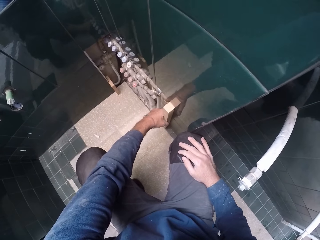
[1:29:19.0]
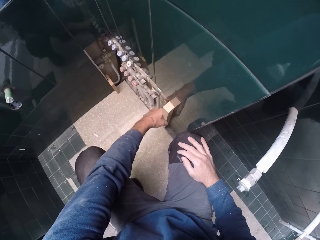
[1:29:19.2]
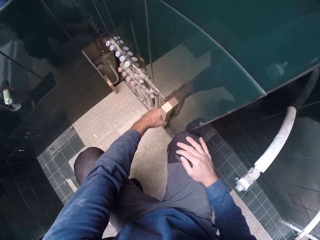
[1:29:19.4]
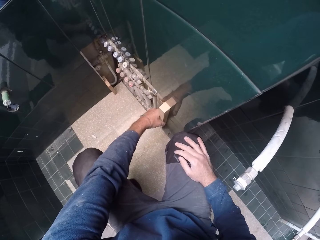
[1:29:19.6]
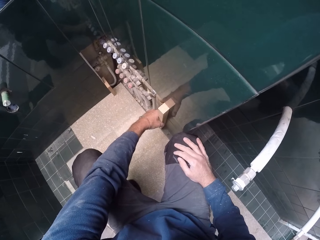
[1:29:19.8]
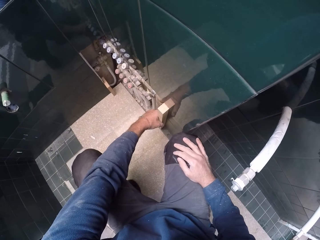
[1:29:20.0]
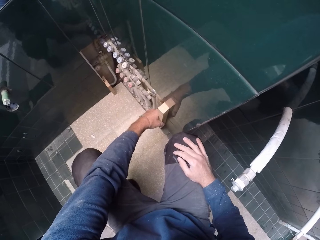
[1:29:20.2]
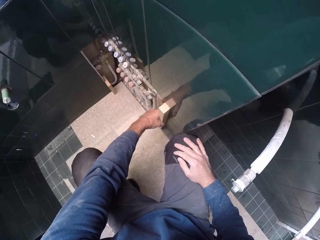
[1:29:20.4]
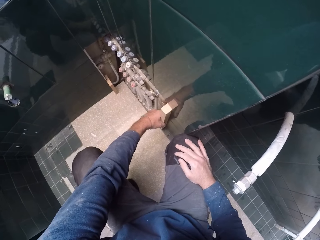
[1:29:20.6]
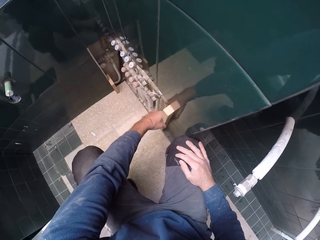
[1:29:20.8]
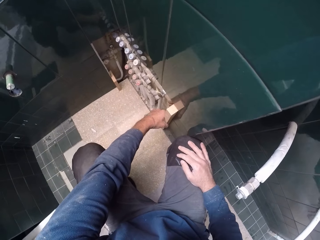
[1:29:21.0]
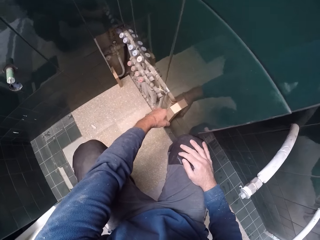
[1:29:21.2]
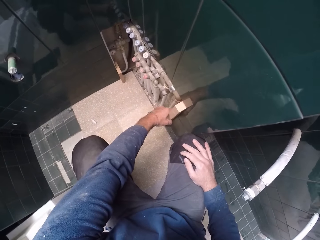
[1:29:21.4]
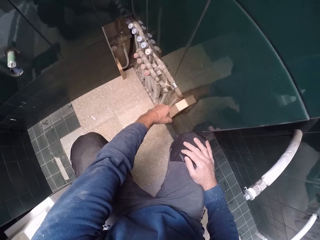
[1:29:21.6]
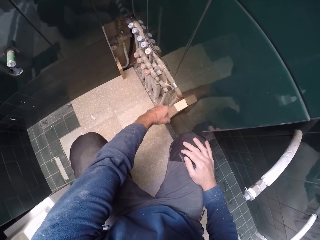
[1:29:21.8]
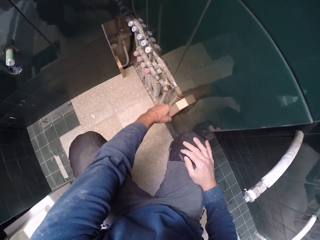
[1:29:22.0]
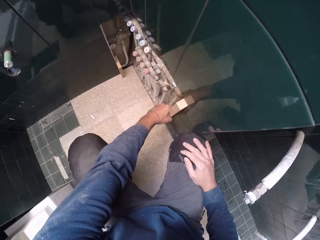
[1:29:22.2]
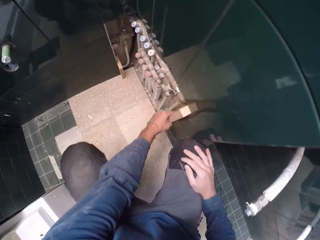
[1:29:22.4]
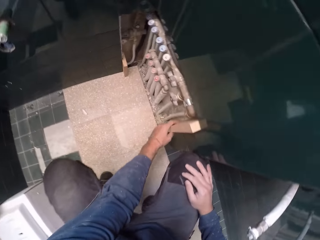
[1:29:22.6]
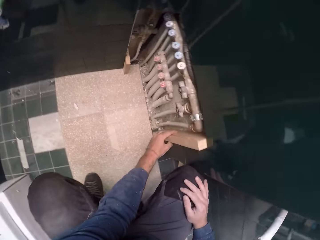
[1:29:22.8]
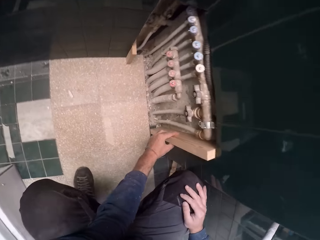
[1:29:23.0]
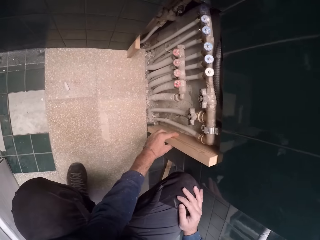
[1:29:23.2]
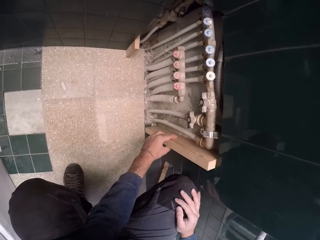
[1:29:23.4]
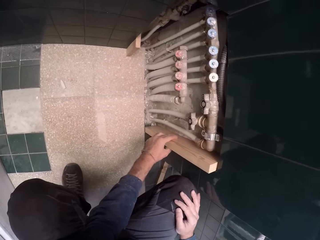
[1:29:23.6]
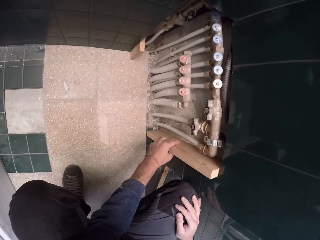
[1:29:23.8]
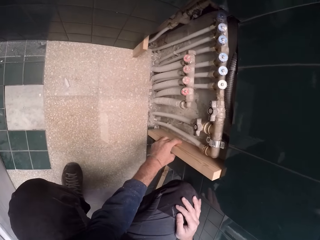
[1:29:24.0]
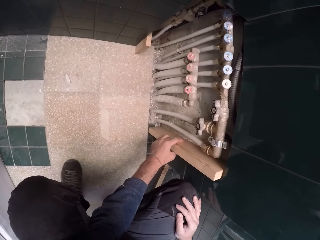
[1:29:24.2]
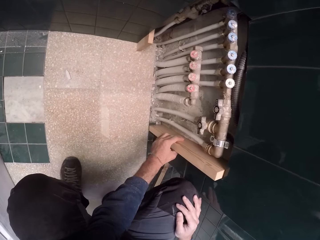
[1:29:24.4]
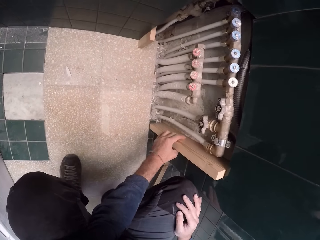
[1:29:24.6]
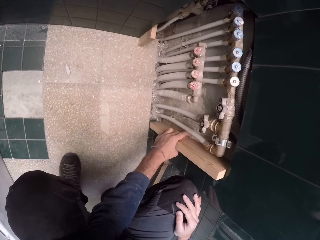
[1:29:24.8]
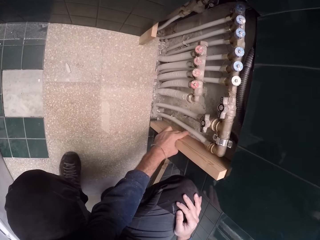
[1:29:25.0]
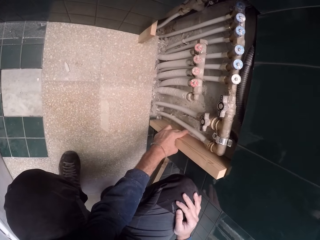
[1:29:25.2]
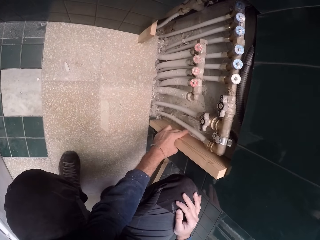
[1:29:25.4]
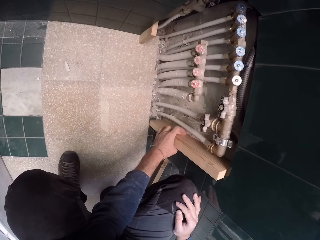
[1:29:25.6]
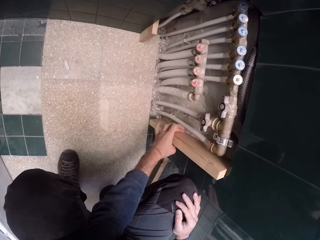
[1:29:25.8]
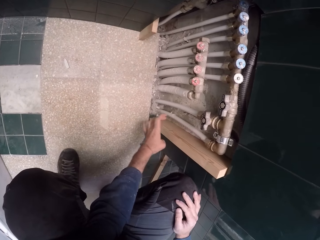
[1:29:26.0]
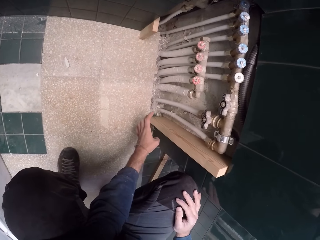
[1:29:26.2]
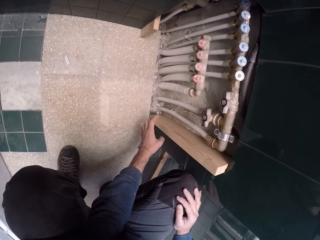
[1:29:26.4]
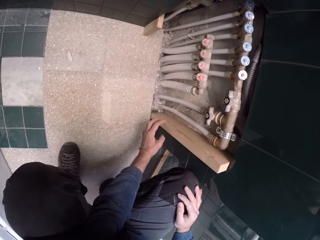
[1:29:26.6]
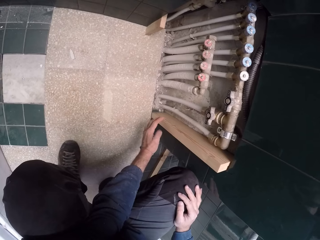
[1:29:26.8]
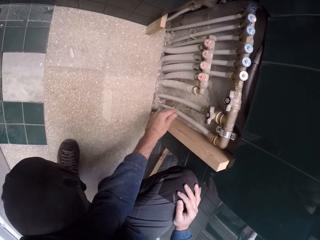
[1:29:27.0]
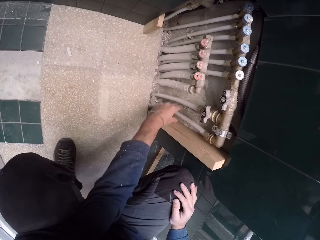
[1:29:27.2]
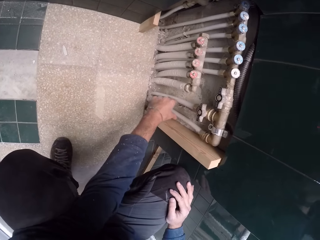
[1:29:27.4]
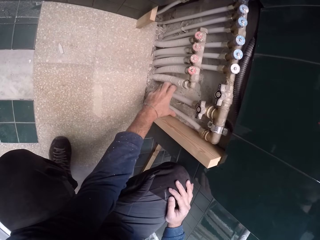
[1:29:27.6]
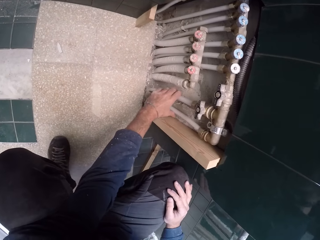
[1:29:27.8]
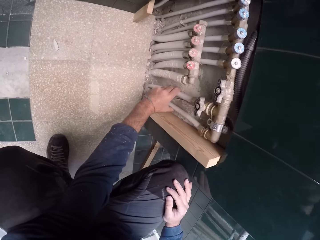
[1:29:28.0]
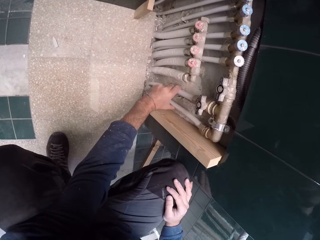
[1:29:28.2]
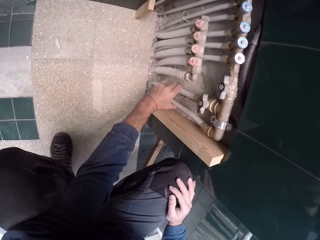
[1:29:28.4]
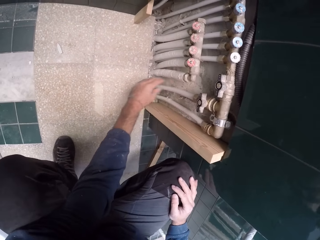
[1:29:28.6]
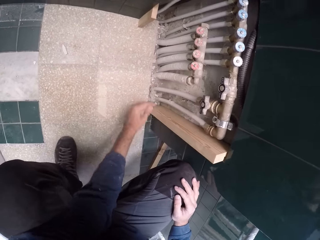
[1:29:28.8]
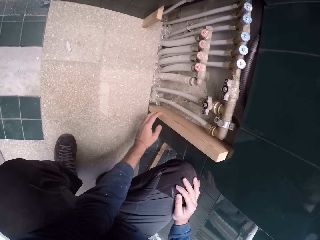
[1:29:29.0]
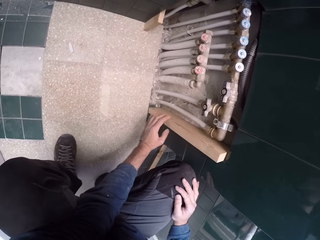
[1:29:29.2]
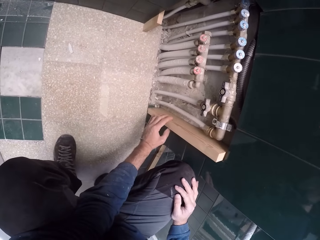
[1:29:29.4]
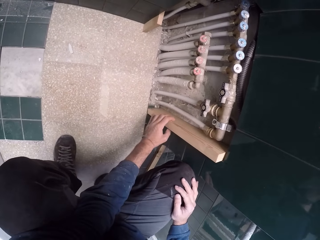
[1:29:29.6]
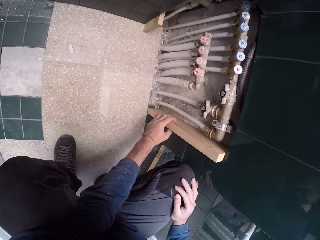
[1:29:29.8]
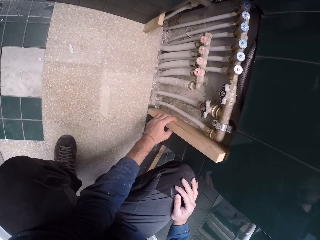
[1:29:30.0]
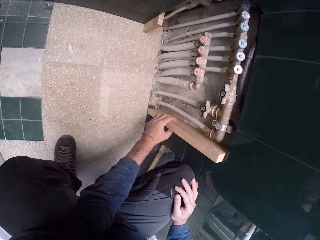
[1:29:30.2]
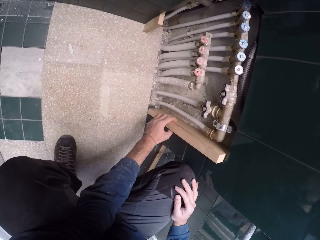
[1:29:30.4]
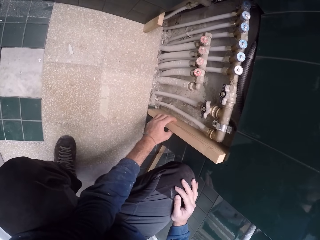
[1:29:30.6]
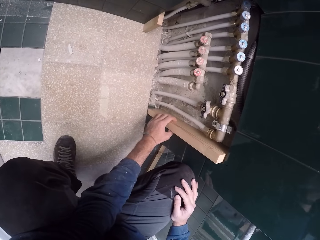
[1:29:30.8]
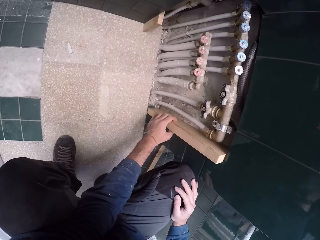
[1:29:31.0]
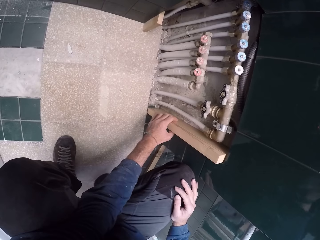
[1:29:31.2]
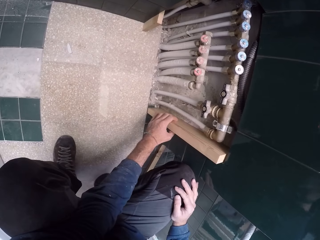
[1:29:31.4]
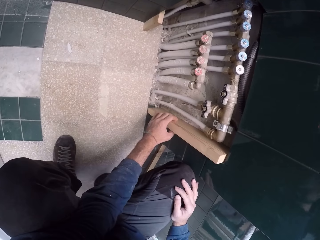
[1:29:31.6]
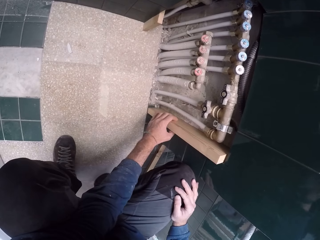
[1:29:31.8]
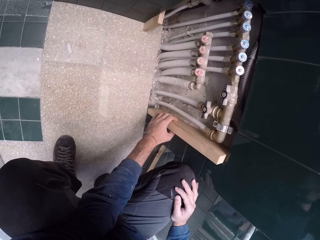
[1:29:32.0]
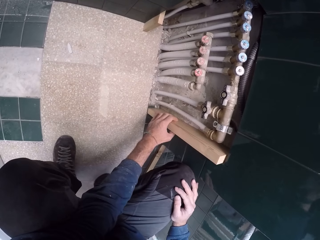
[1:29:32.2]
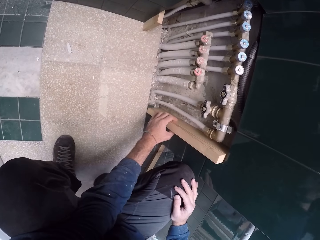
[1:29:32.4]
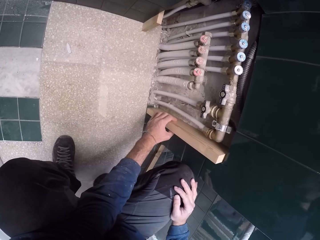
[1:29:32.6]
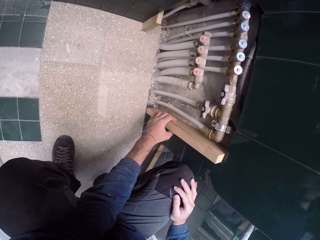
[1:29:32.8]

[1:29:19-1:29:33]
The camera wearer adjusts the position of the block of wood. He stares at the block of wood. He touches some pipes in the wall with his left hand. He adjusts the plank in the wall with his left hand. He holds the block of wood and stares at the block of wood.

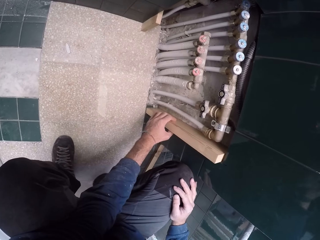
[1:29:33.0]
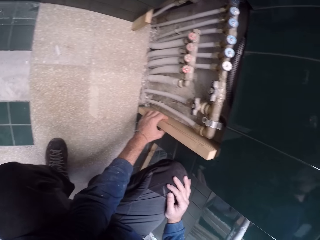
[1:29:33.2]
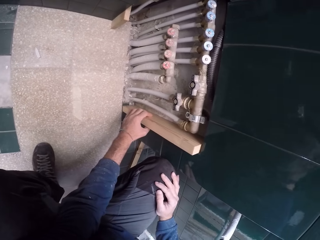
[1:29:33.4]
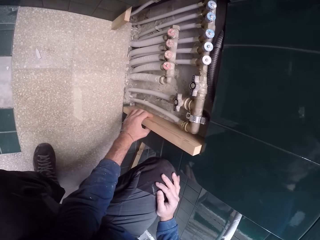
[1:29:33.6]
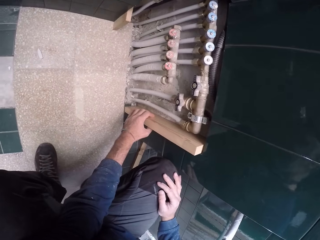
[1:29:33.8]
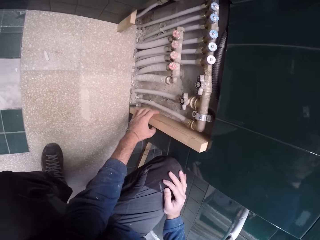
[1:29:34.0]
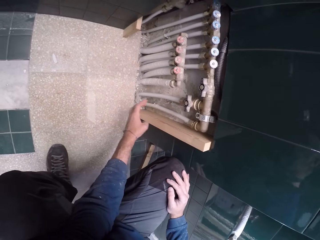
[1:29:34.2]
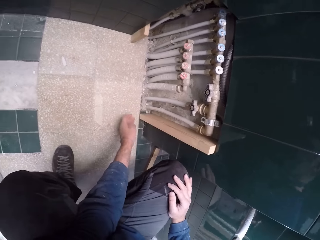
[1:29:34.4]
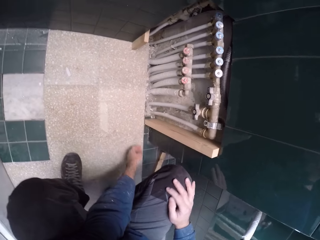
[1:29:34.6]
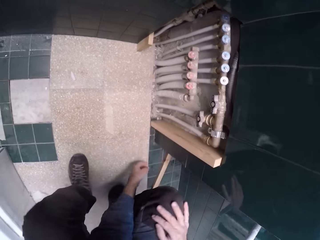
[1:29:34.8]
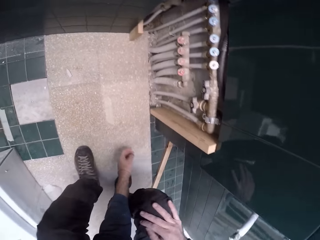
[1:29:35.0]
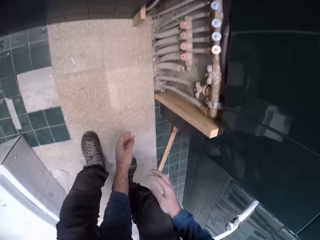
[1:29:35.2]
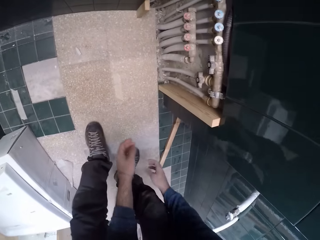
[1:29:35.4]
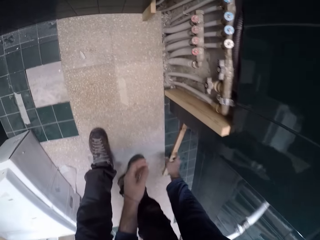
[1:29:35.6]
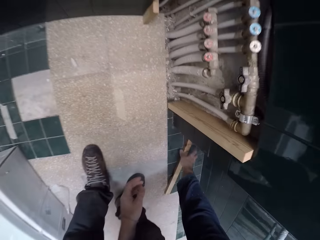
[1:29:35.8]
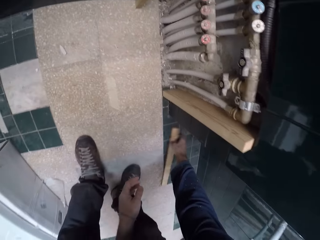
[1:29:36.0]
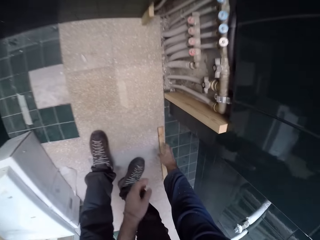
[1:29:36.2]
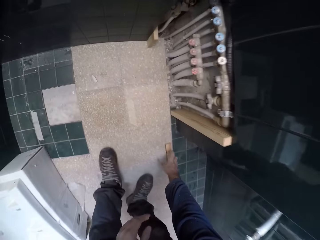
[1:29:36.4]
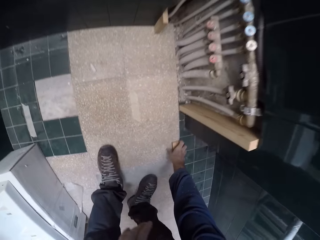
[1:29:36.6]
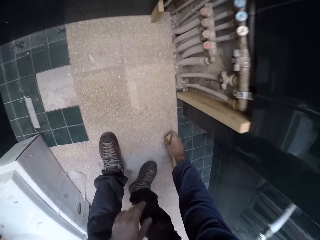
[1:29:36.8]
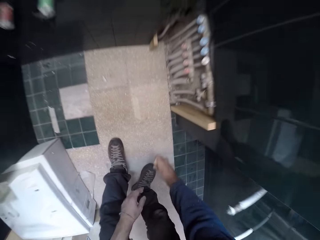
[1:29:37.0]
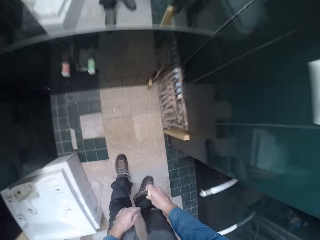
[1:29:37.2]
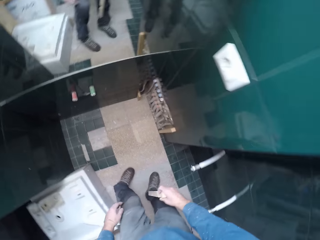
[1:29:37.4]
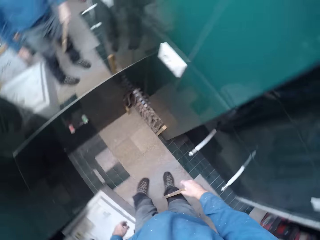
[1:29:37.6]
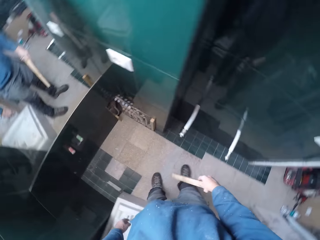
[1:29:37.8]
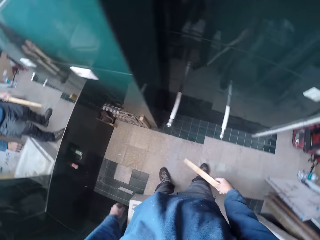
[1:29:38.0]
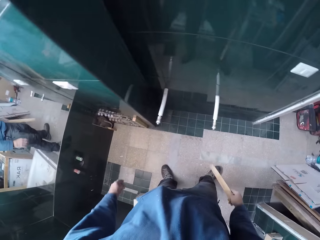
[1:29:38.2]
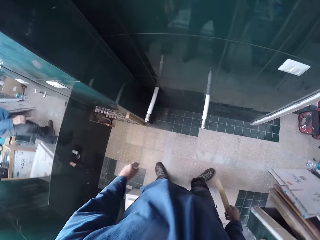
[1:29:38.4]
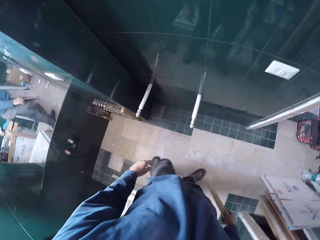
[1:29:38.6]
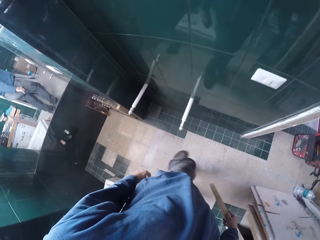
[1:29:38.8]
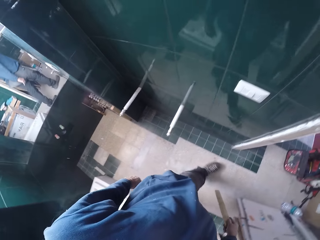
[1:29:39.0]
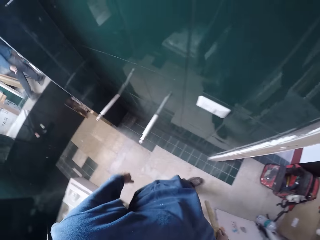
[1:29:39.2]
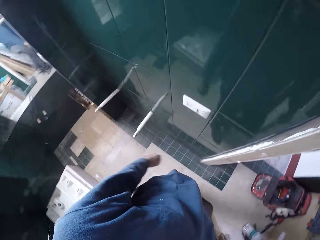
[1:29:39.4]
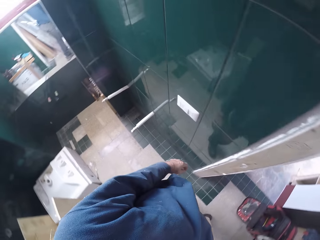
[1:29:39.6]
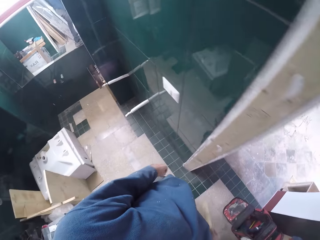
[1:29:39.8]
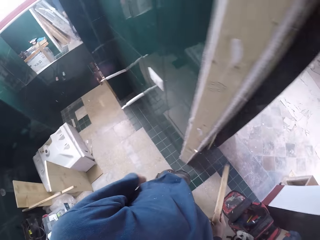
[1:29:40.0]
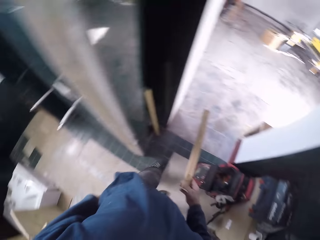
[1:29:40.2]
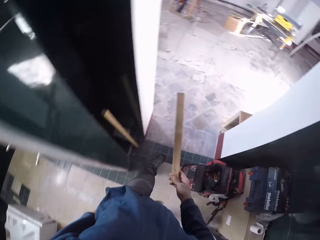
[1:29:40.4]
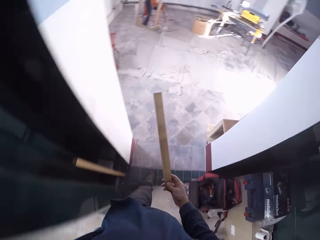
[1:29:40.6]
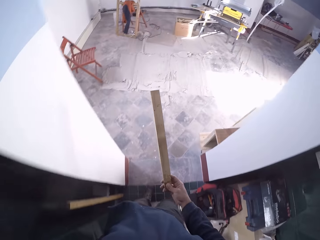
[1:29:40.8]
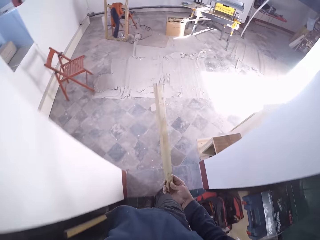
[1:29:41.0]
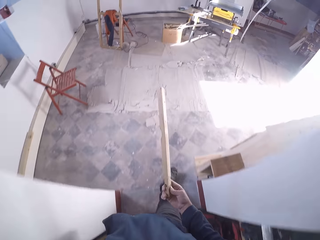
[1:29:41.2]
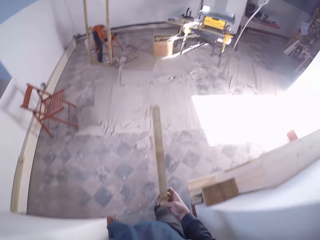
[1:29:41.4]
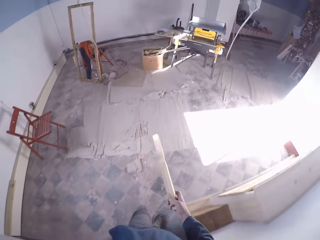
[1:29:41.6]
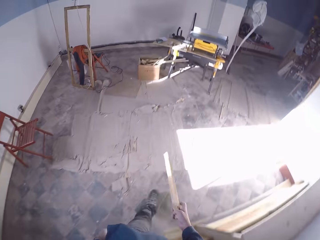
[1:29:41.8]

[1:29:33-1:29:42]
The camera wearer bends towards the floor. He picks up a plank from the floor with his right hand. He stands up and walks towards the workshop.
